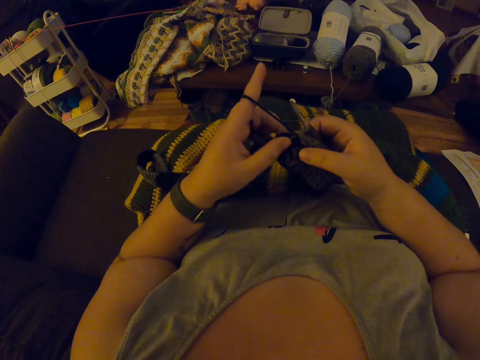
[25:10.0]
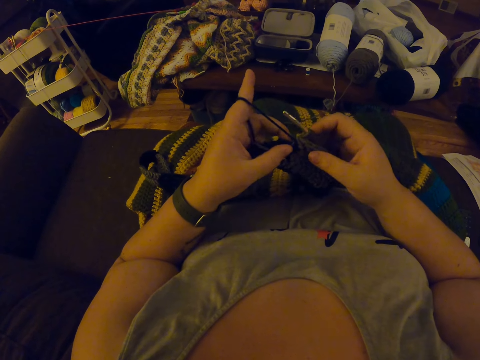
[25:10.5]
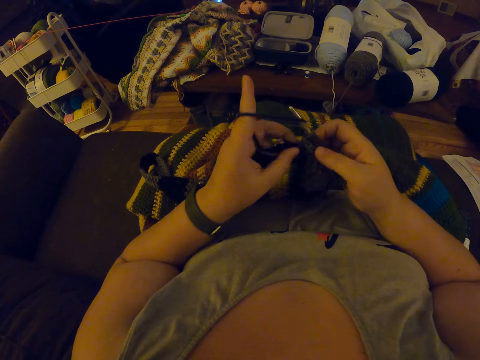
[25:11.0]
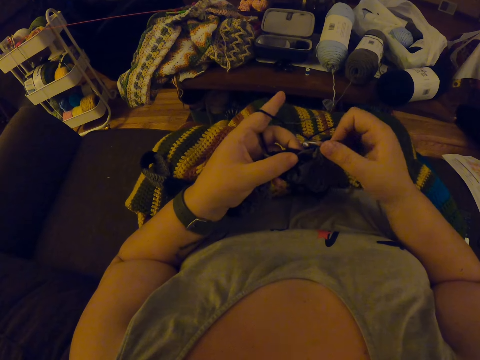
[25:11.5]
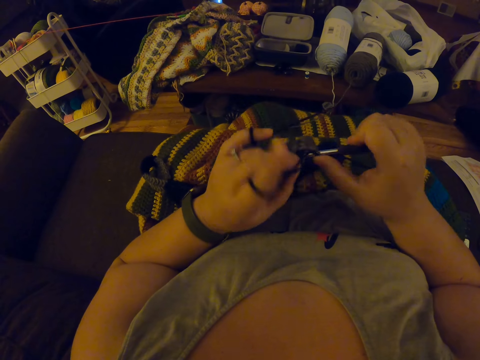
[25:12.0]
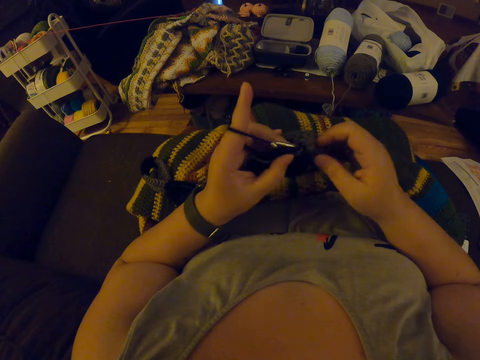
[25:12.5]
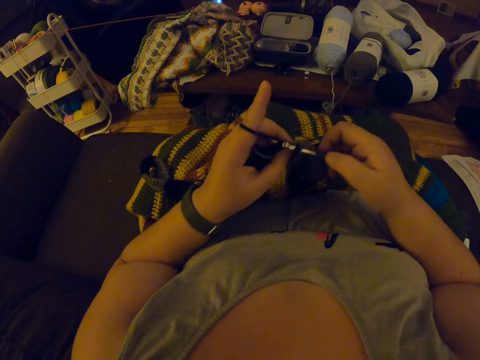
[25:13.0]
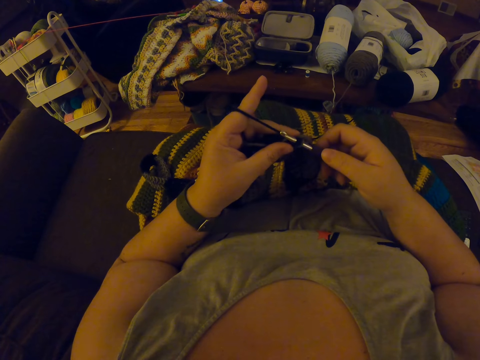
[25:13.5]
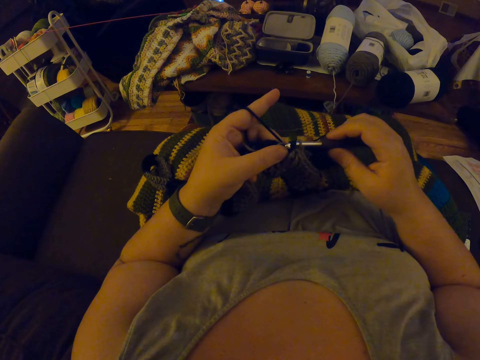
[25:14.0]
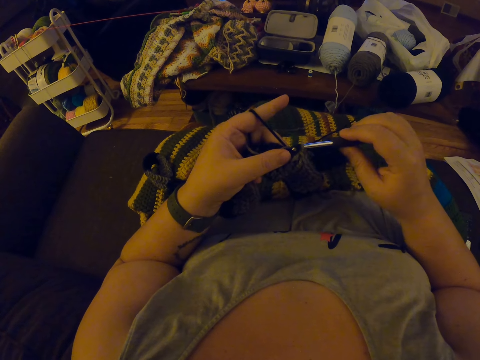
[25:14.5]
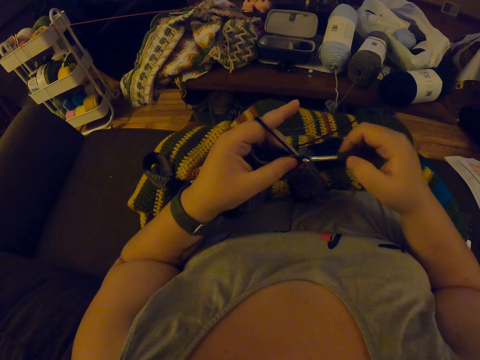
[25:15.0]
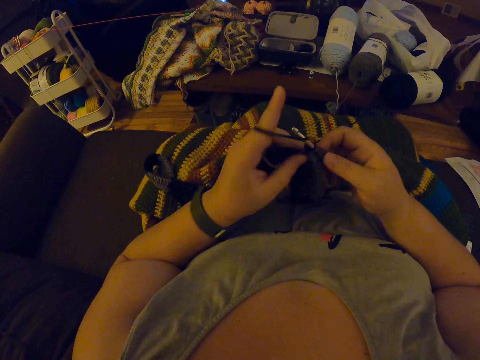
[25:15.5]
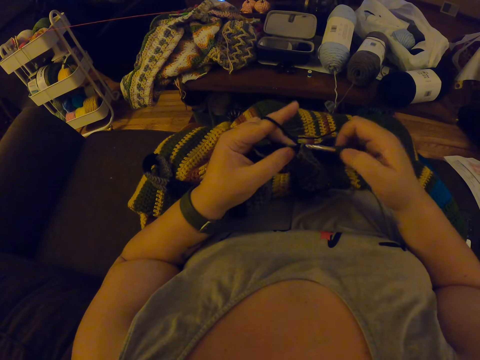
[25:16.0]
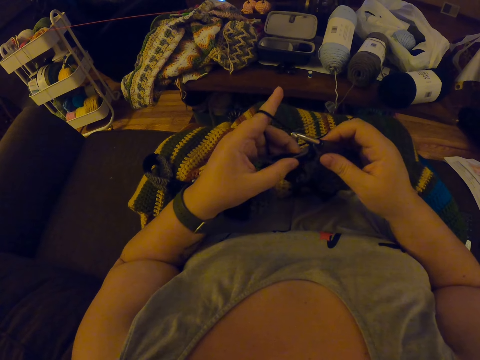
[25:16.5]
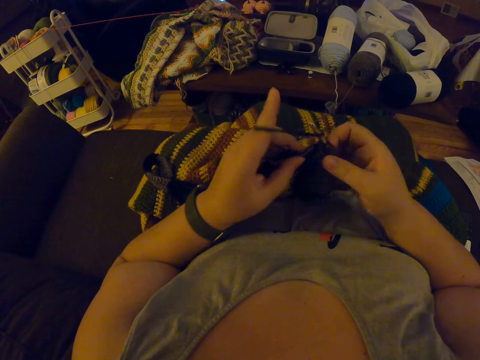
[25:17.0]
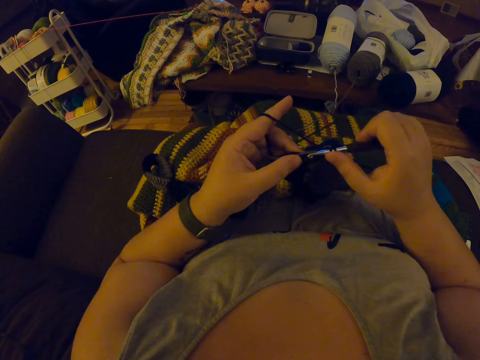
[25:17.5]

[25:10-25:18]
The camera wearer weaves the fabric with a crochet.

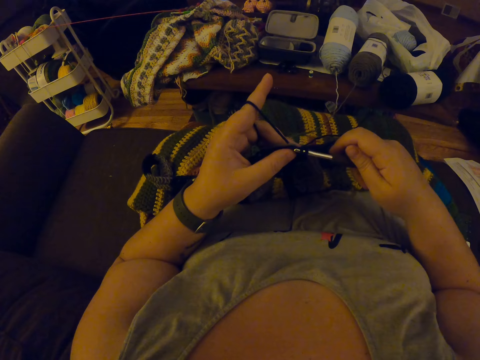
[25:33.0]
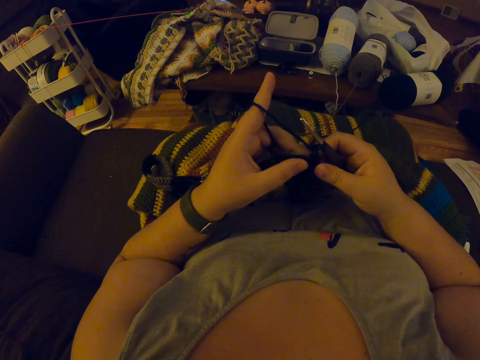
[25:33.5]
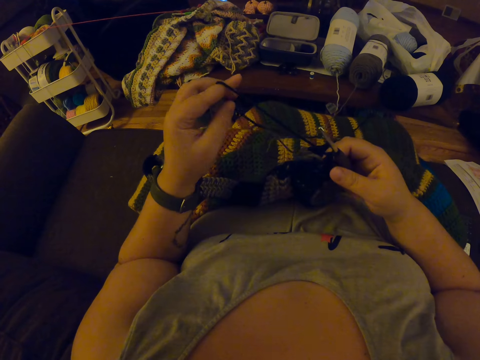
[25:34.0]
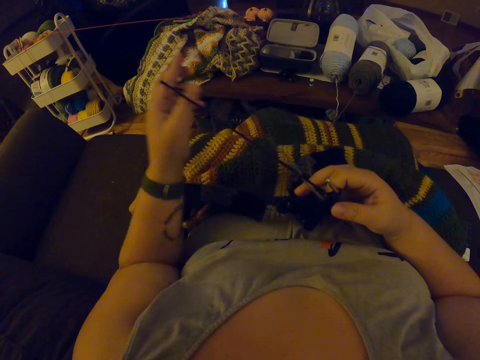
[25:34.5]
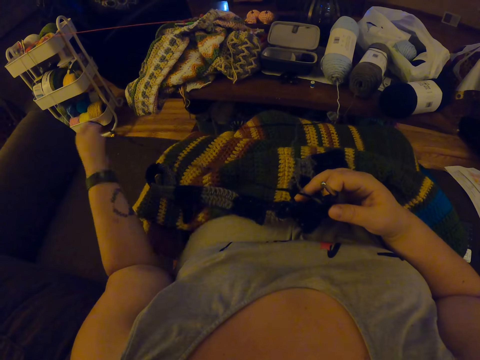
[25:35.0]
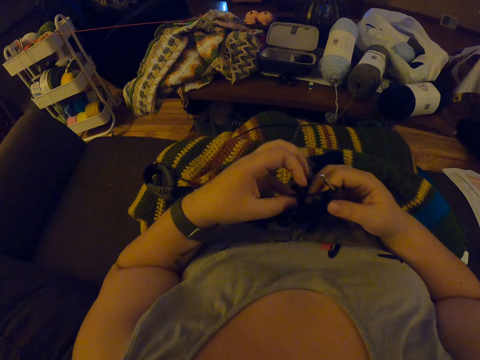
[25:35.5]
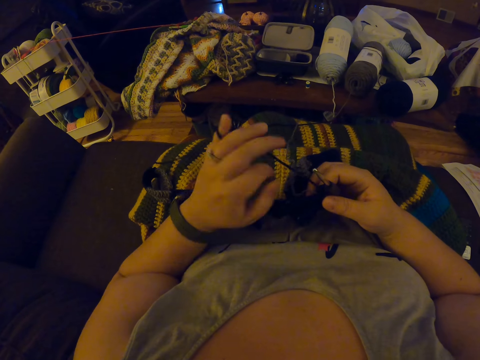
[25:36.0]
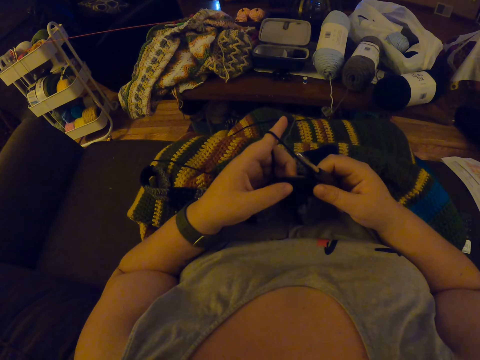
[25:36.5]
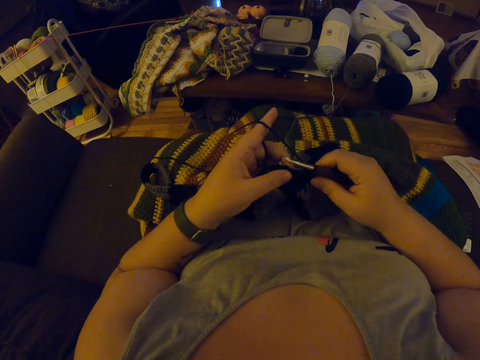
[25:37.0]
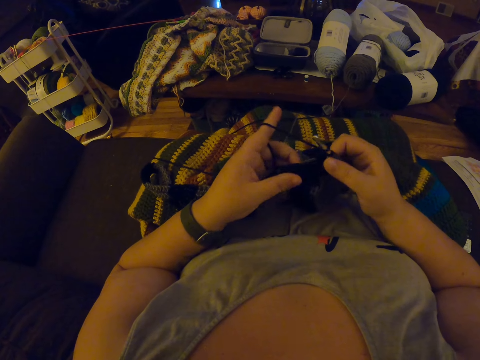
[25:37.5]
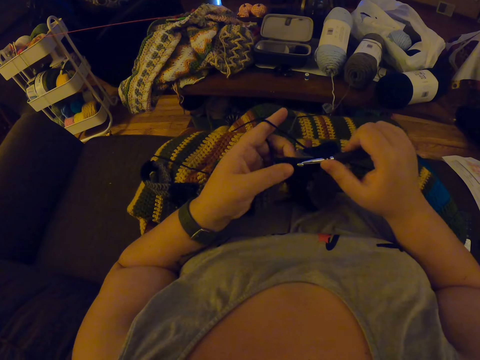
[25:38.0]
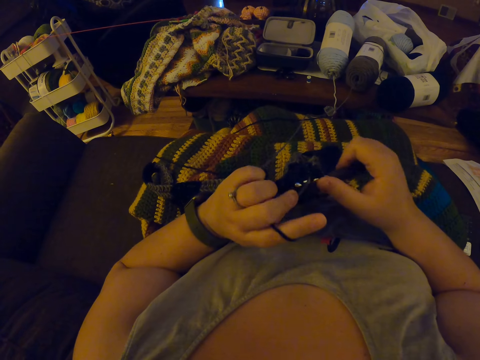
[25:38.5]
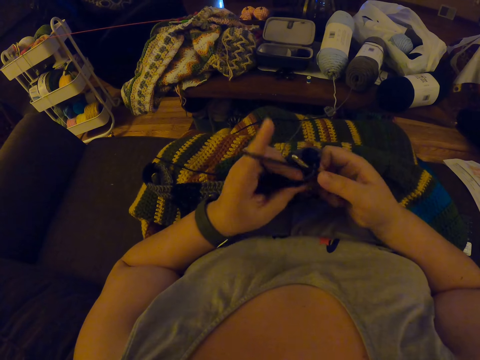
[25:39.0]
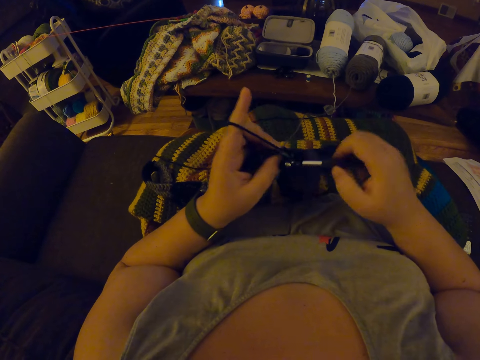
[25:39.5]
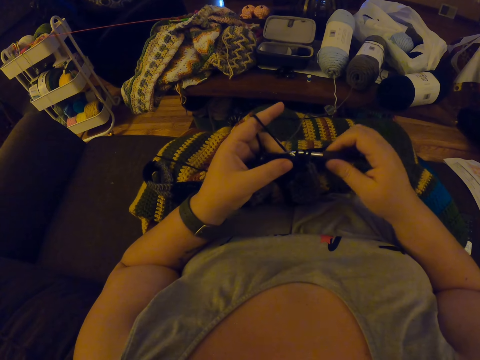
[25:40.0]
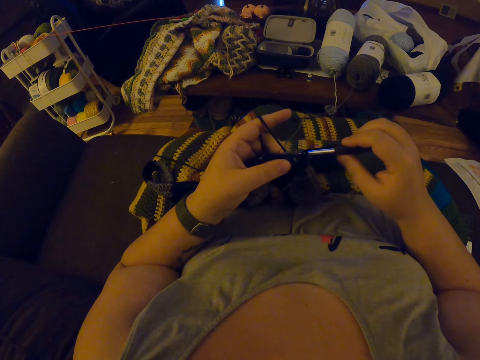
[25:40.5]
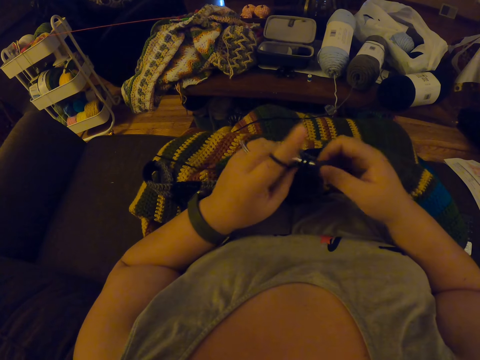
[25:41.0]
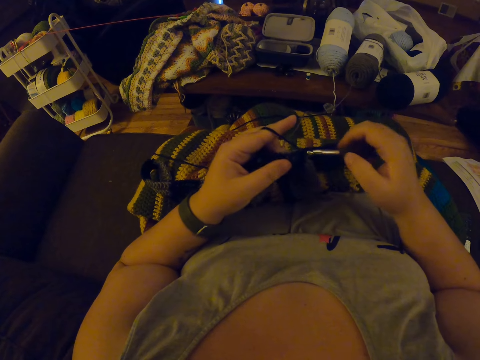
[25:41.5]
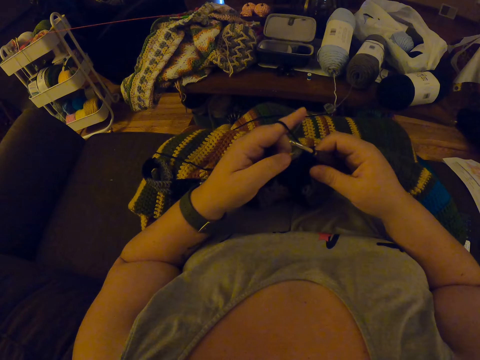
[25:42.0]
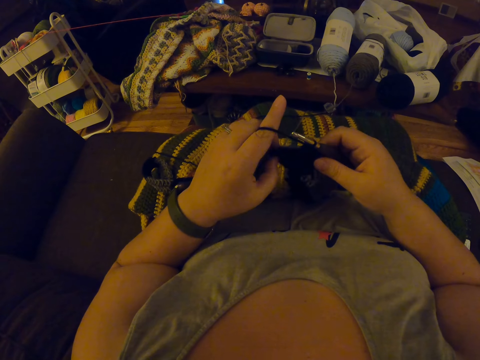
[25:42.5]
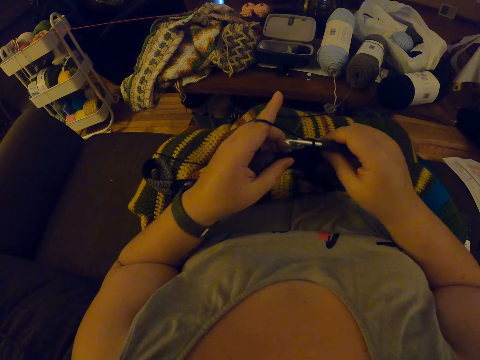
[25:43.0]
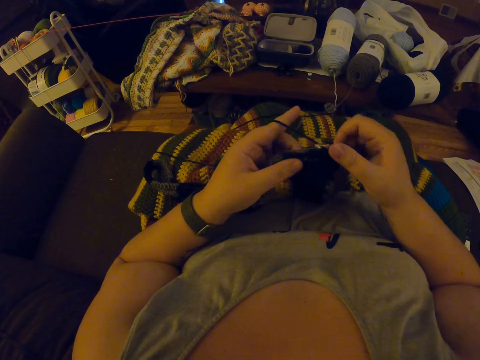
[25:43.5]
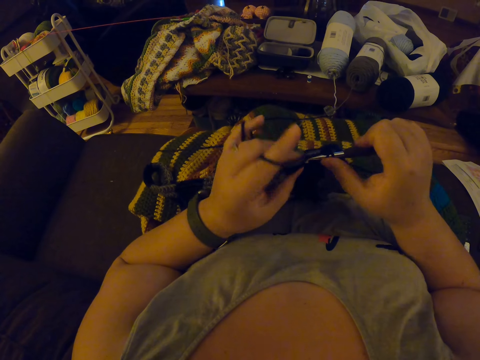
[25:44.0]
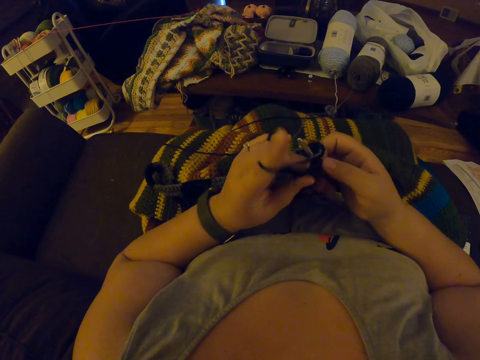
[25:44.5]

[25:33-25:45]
The camera wearer elongates the weaving thread. She adjusts the yarn with her left fingers and weaves the fabric with a crochet.

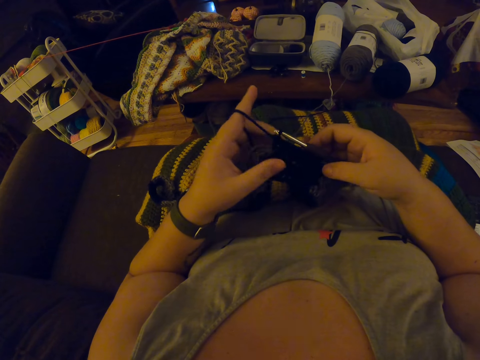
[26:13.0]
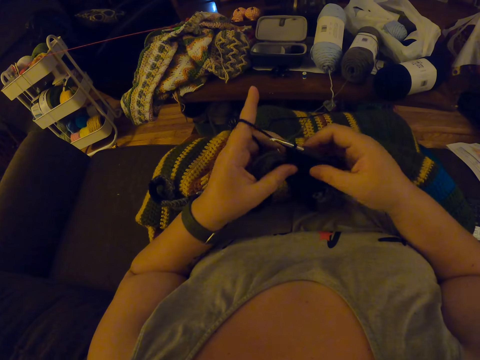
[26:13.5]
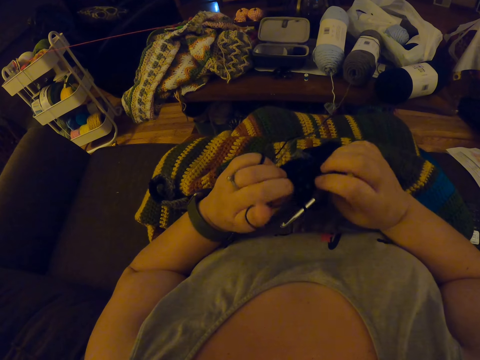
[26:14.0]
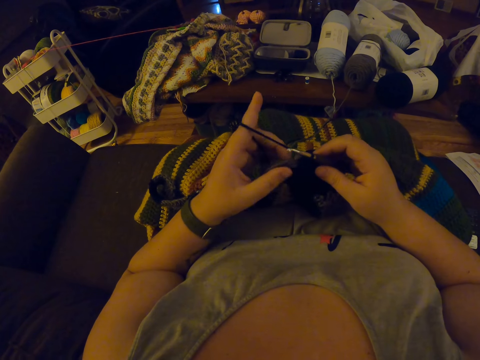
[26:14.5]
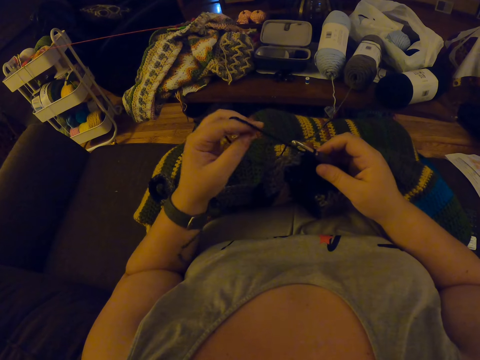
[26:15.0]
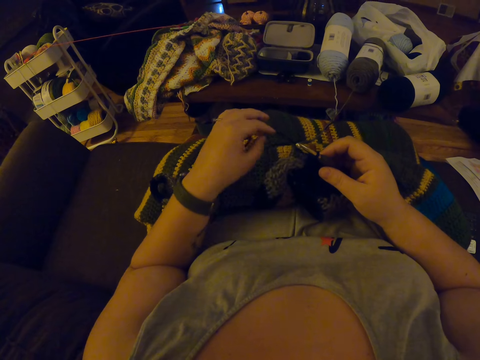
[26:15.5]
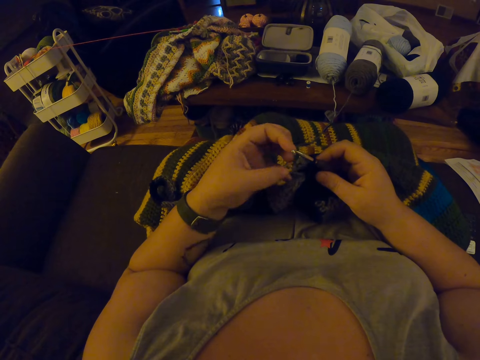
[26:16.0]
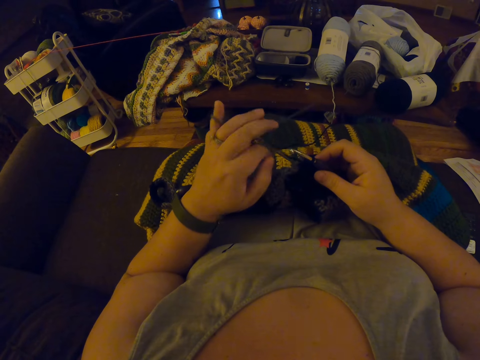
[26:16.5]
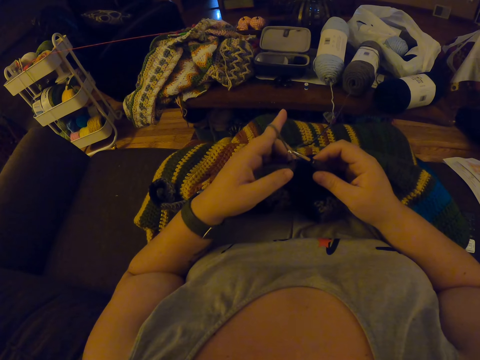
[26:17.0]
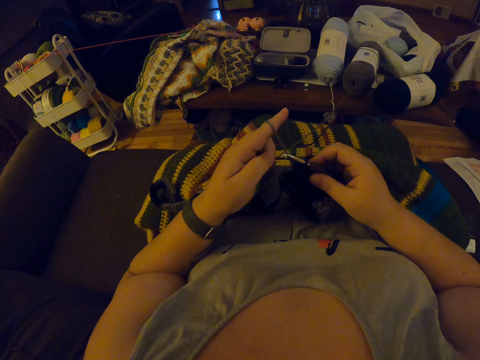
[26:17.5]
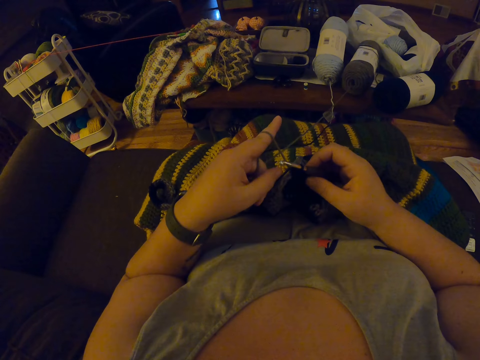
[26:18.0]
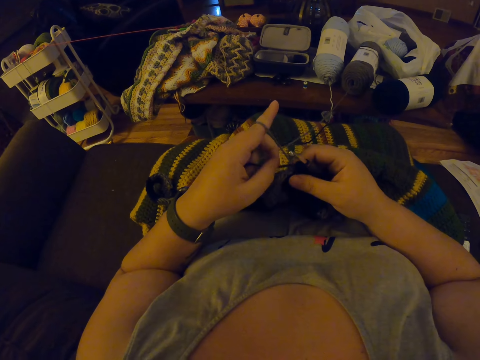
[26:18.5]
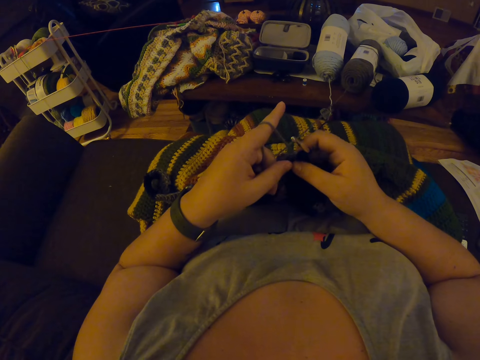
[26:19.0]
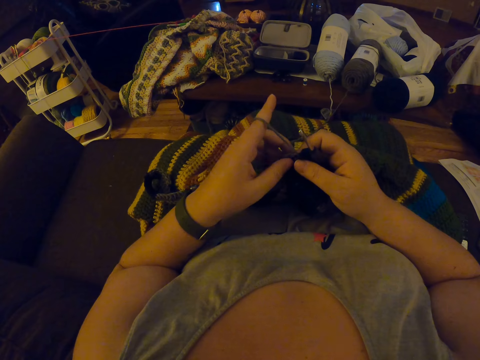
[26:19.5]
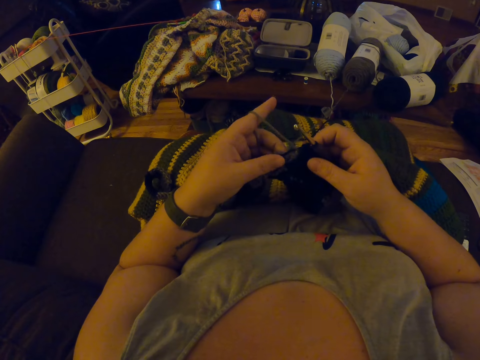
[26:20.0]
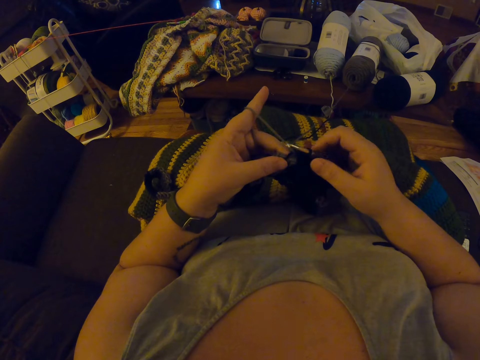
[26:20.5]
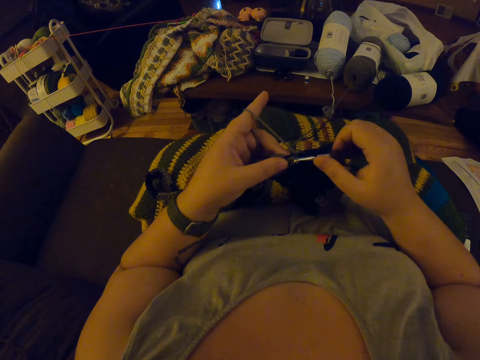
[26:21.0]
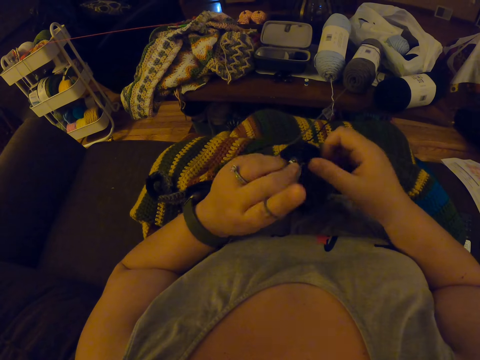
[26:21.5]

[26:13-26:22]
The camera wearer turns the fabric. She adjusts the yarn with her left fingers. She stretches the fabric.
